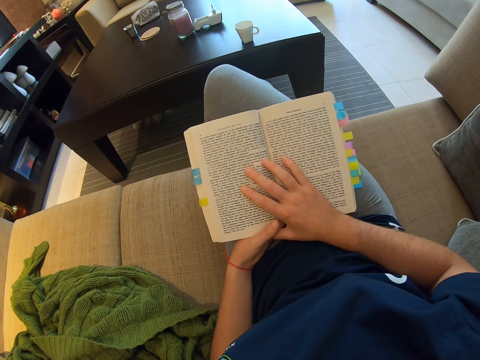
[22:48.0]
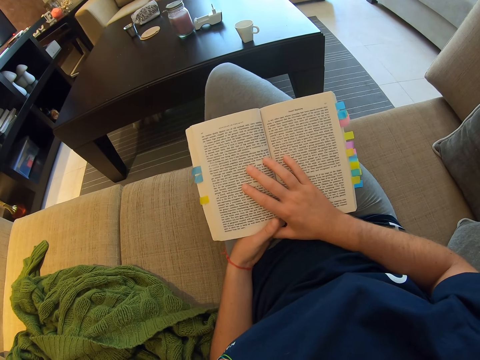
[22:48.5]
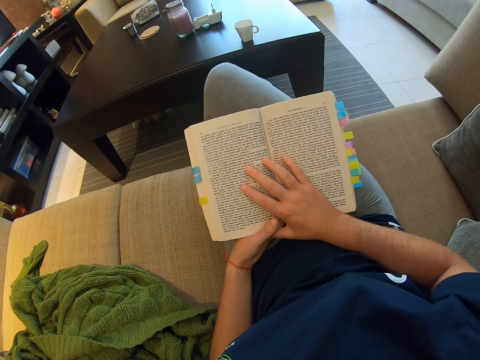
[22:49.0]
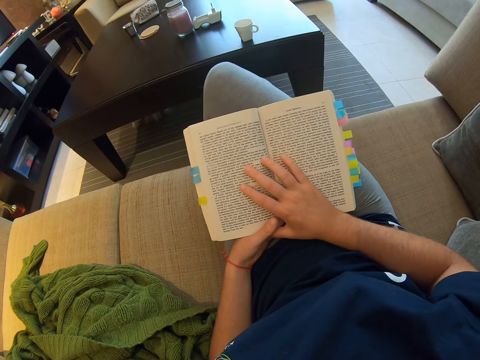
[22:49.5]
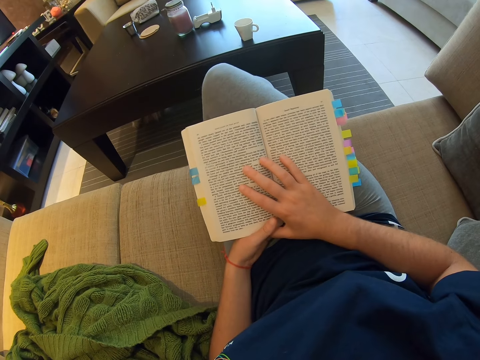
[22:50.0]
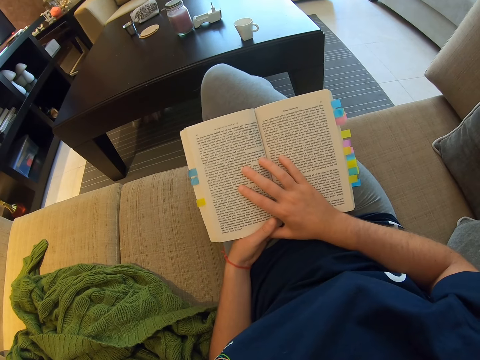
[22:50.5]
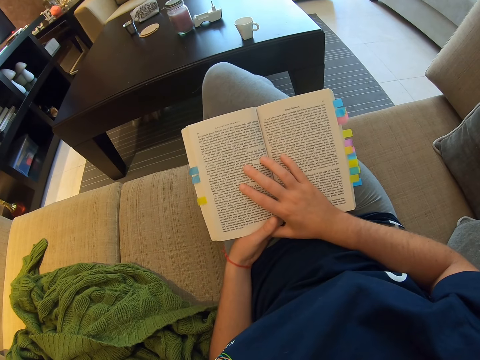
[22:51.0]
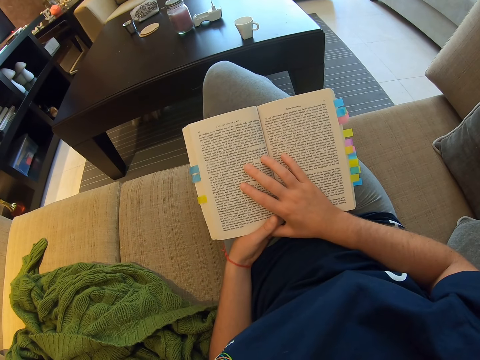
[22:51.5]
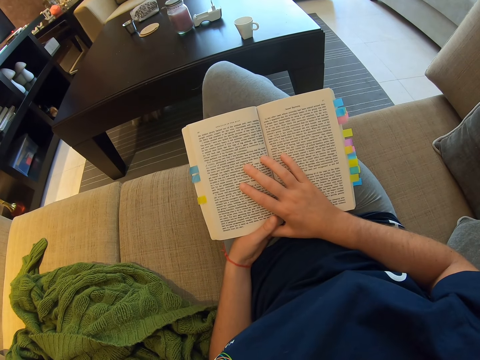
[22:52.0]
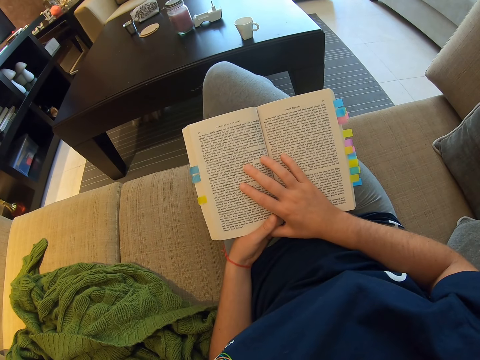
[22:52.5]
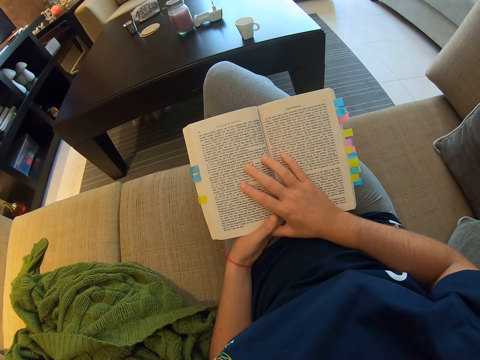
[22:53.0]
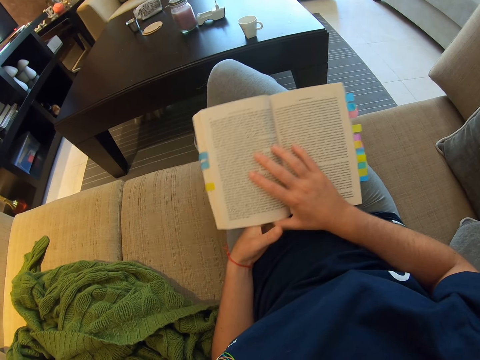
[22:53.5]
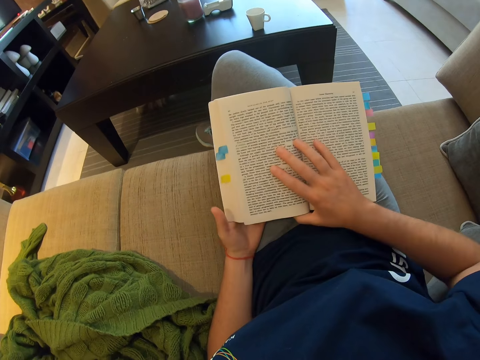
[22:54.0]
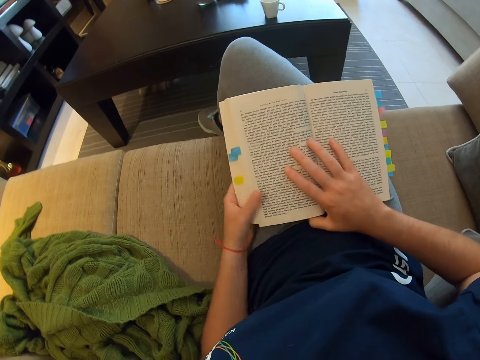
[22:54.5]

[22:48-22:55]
The camera wearer shakes her legs.

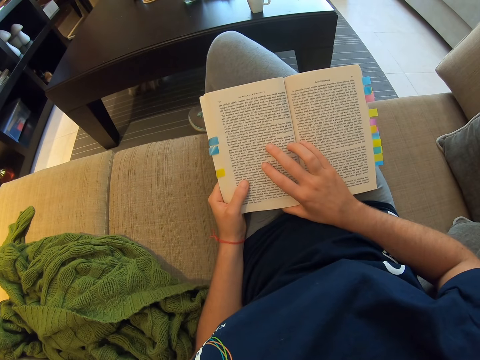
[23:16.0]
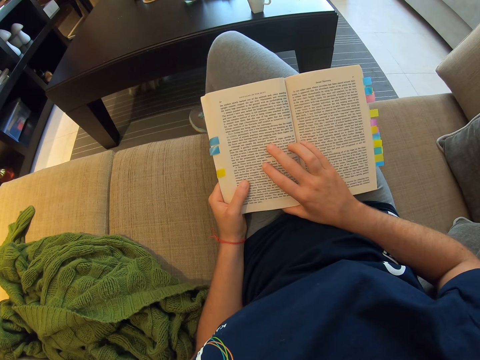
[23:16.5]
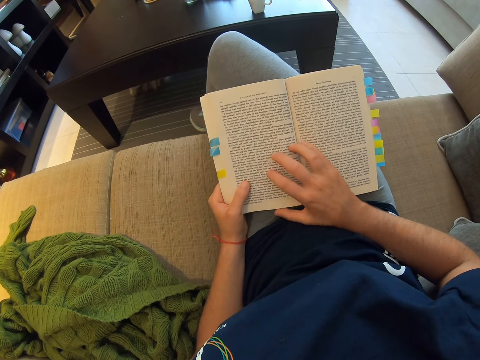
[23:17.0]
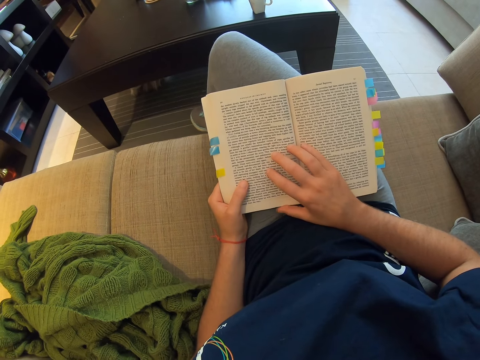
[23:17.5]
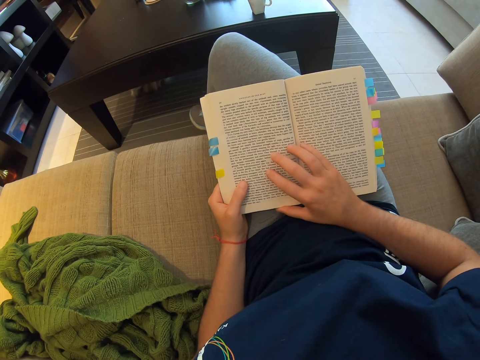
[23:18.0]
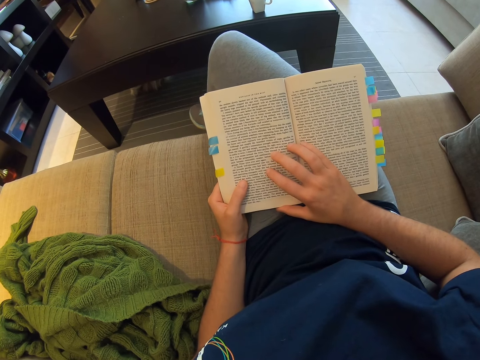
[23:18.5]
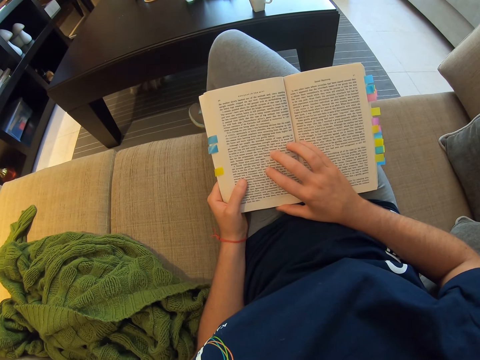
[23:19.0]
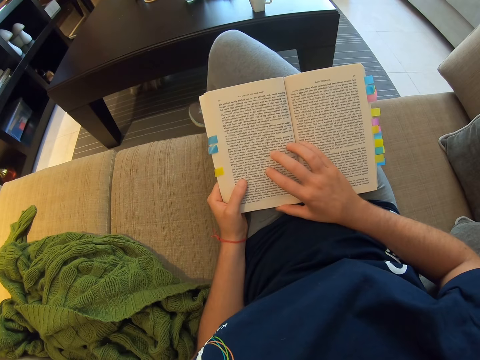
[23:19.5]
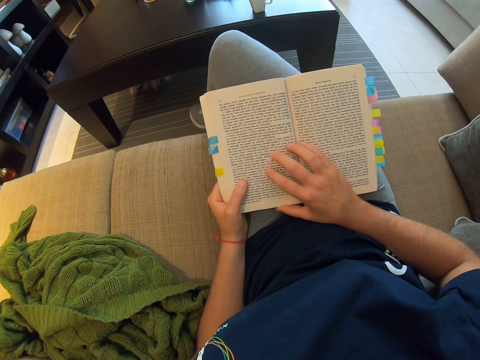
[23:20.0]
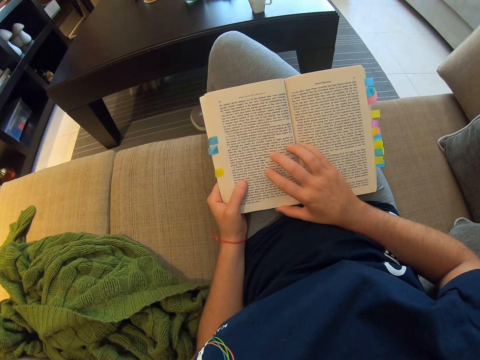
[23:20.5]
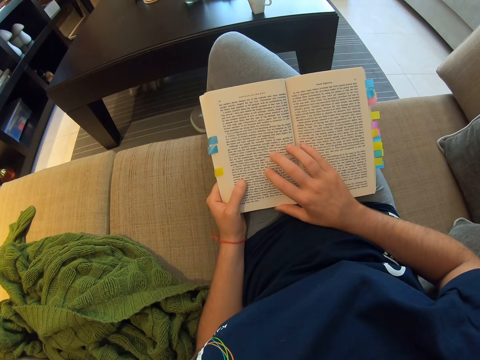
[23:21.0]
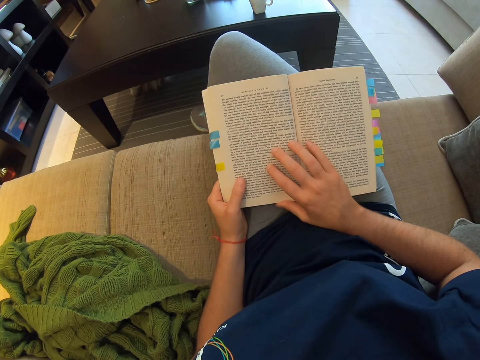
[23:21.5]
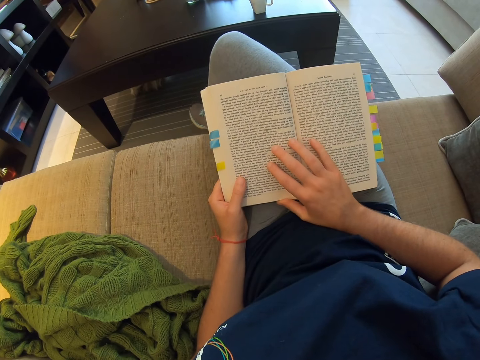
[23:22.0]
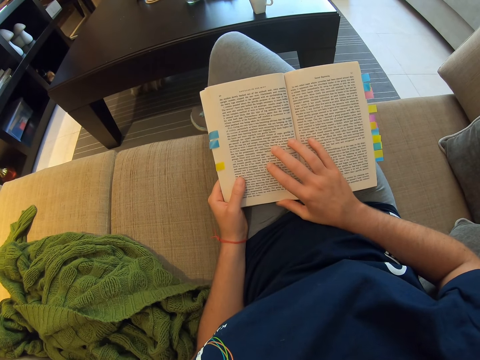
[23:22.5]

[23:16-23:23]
The camera wearer moves her right hand fingers on the book.

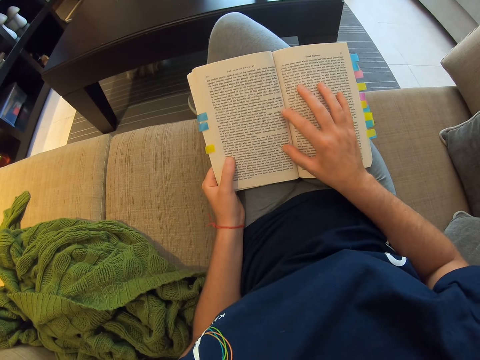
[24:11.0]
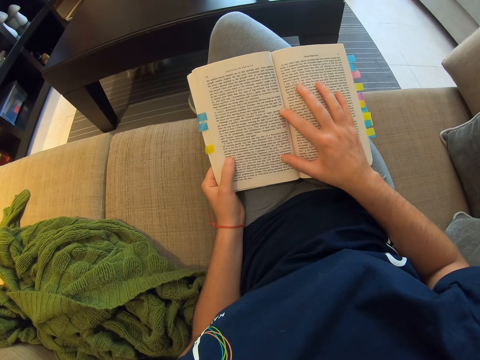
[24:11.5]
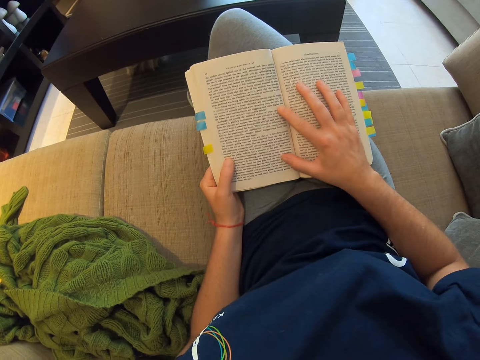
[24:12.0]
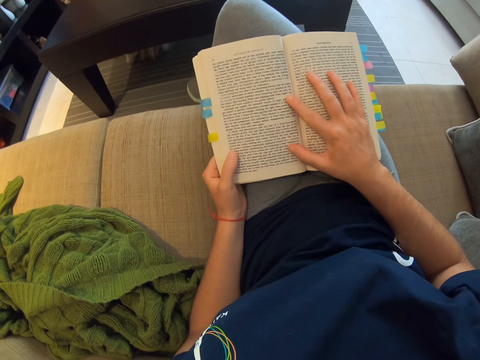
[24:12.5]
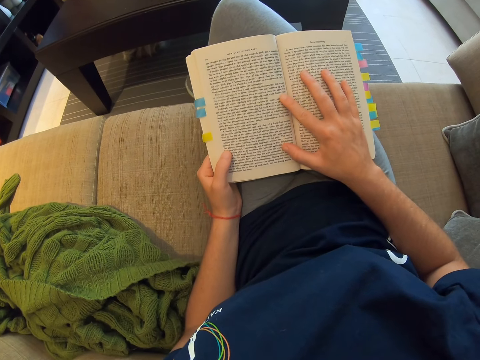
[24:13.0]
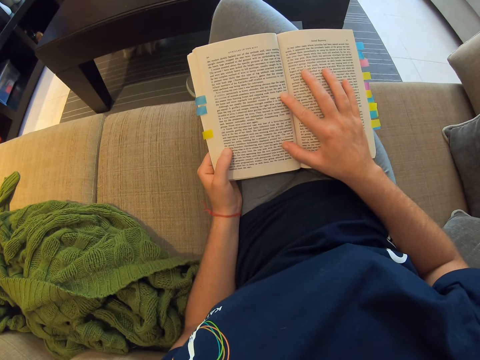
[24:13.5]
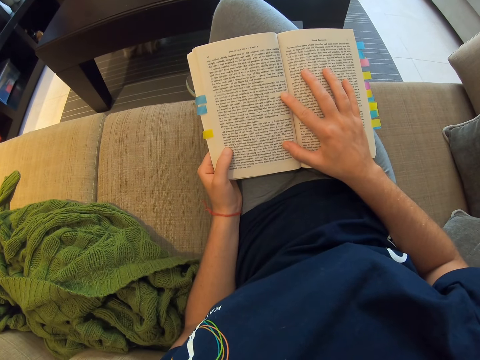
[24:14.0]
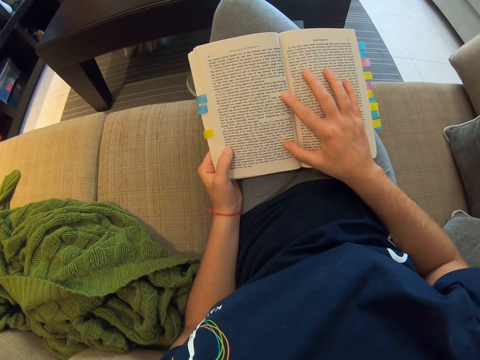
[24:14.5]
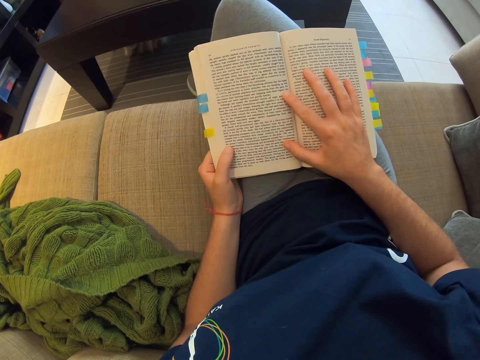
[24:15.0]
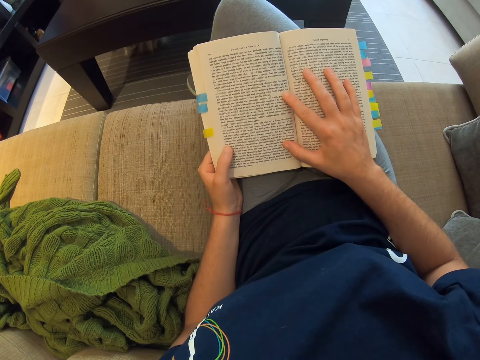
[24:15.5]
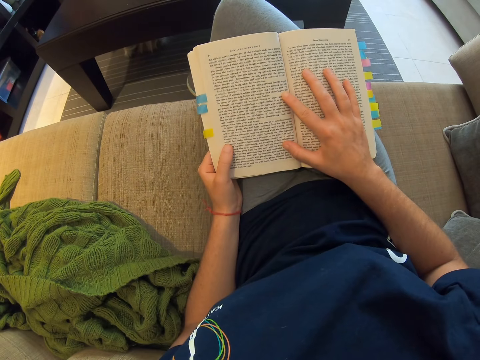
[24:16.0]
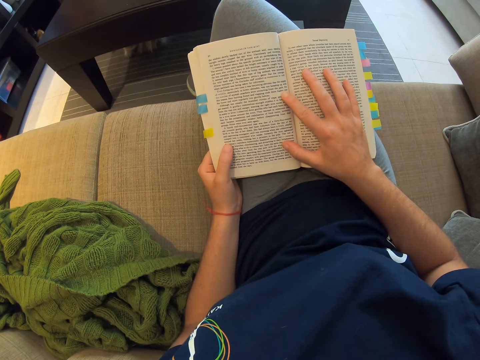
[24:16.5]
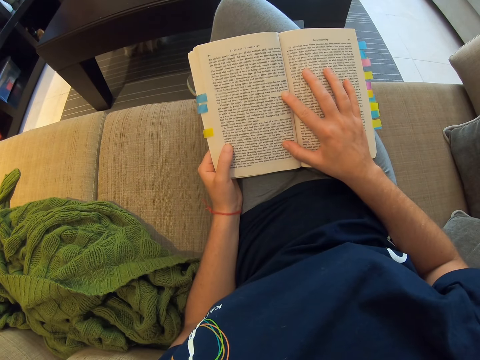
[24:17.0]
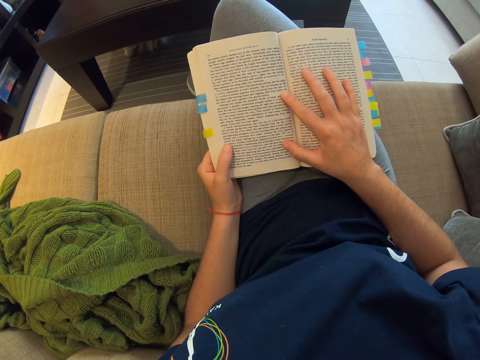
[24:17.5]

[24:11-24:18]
The camera wearer spreads her right hand fingers on the book.

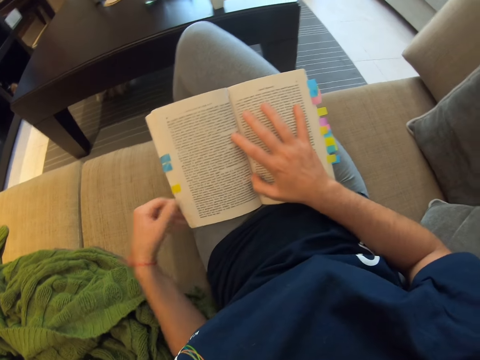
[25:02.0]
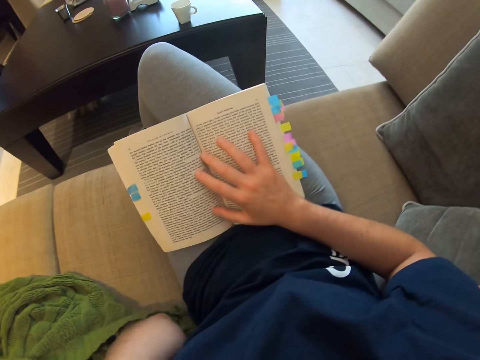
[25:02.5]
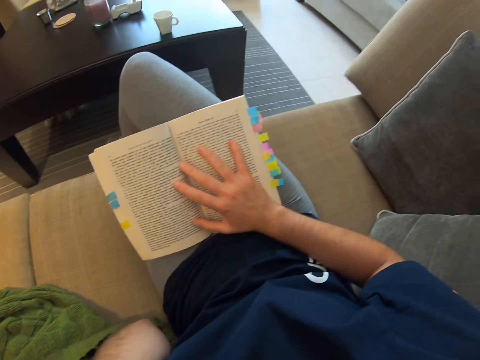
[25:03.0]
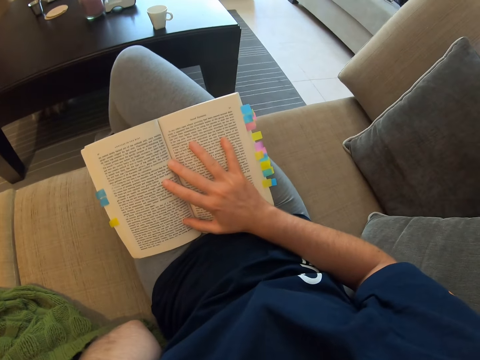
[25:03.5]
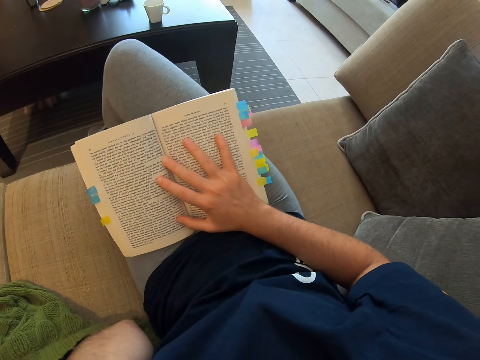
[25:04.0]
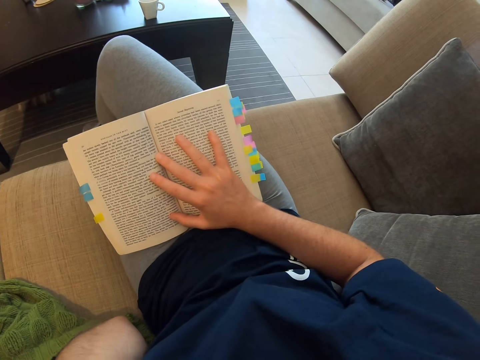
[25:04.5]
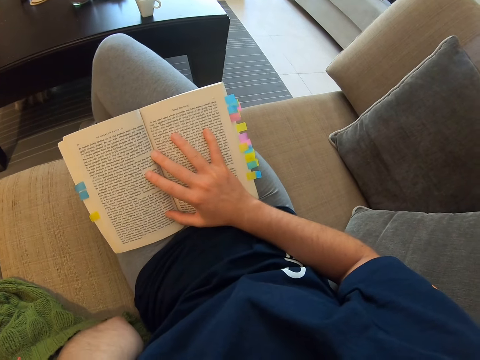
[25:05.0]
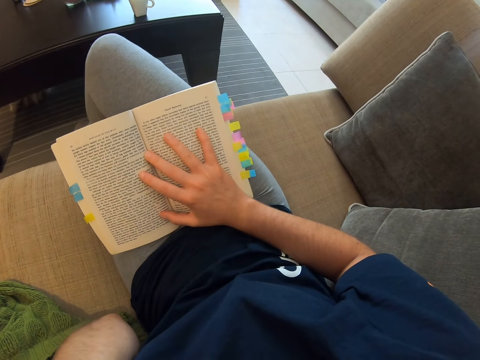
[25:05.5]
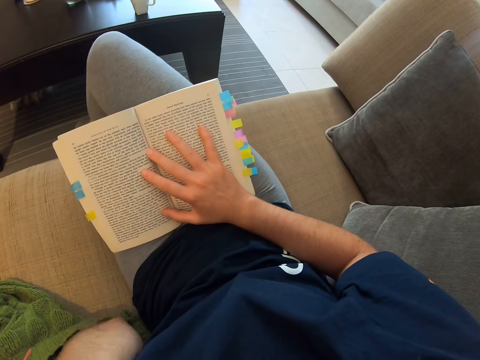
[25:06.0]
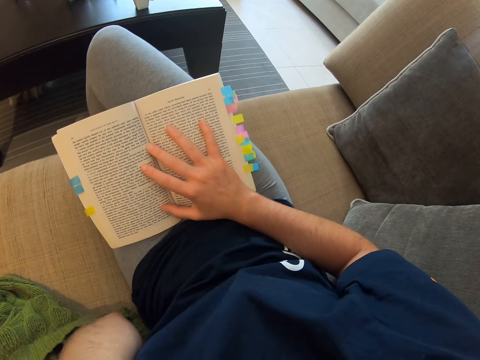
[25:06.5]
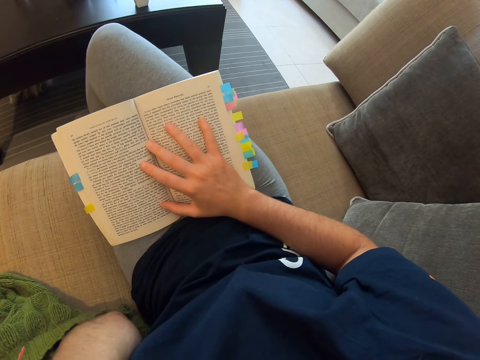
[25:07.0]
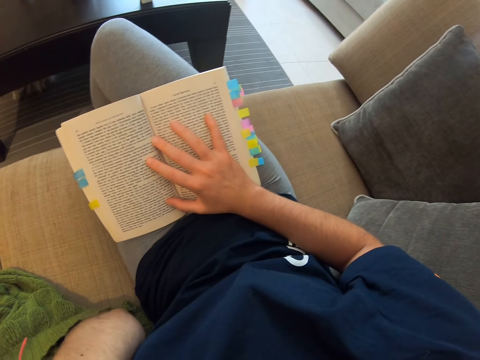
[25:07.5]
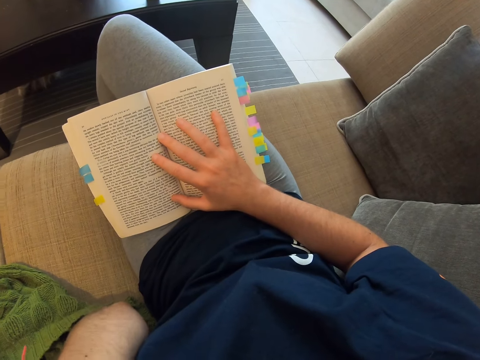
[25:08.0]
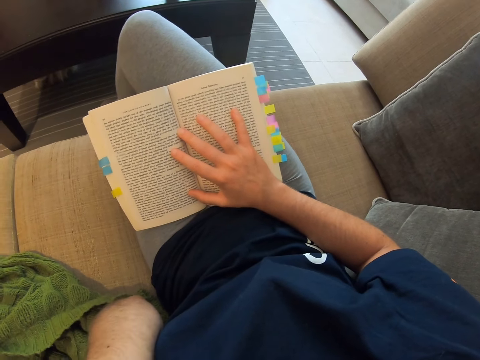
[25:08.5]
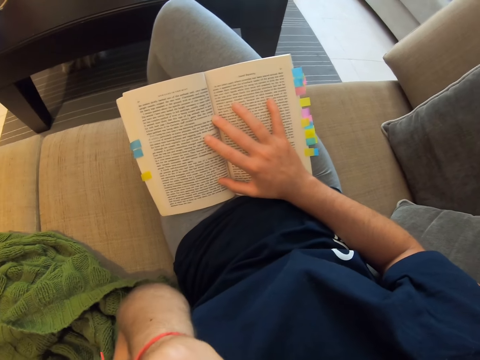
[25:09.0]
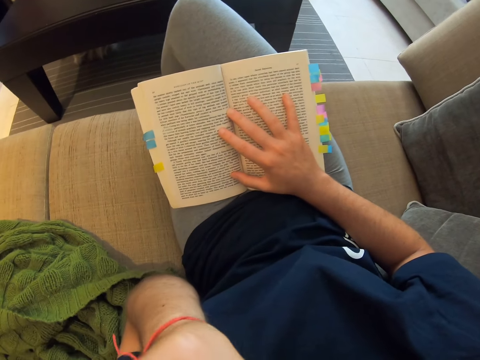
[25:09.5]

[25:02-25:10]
The camera wearer removes her left hand on the book.
